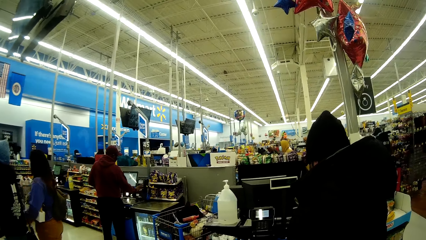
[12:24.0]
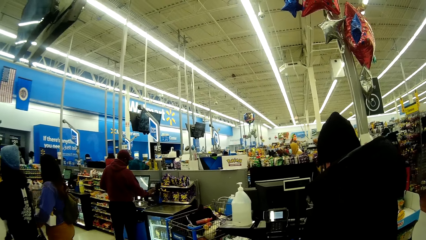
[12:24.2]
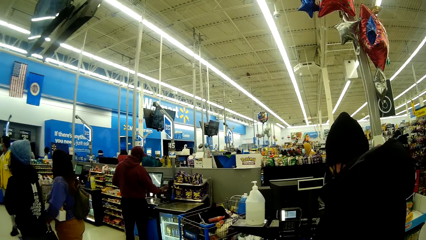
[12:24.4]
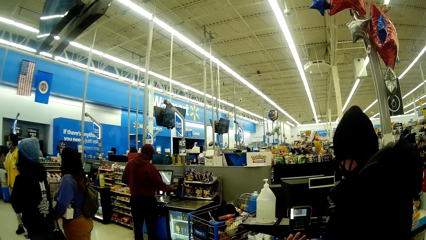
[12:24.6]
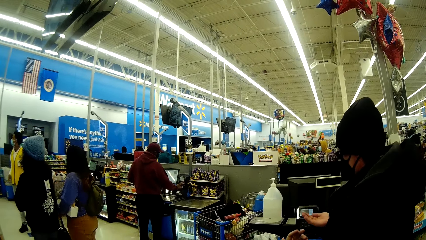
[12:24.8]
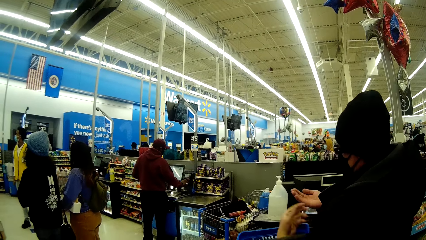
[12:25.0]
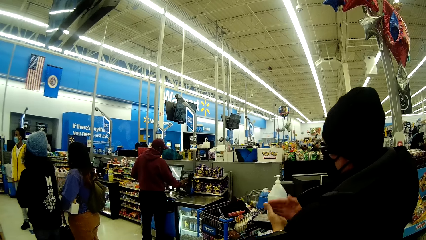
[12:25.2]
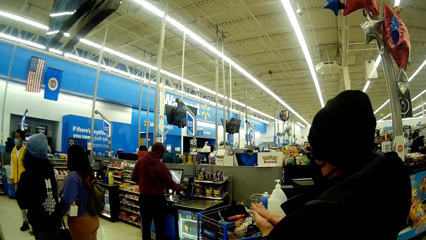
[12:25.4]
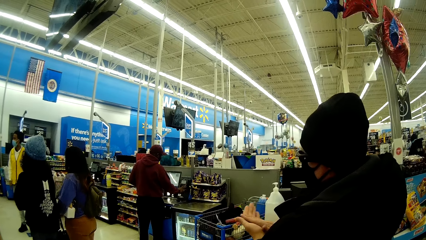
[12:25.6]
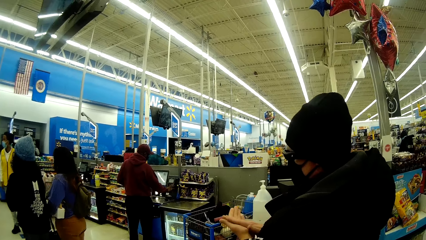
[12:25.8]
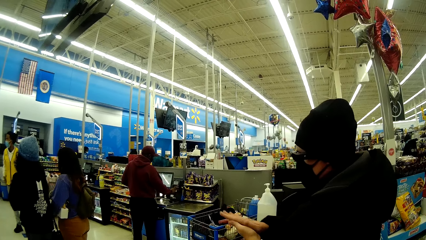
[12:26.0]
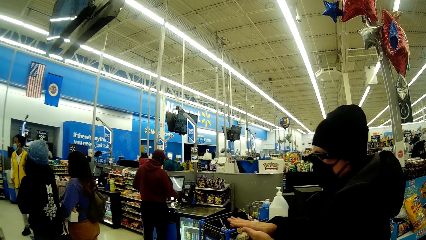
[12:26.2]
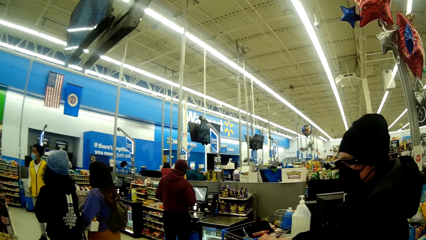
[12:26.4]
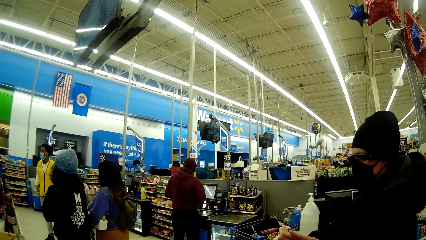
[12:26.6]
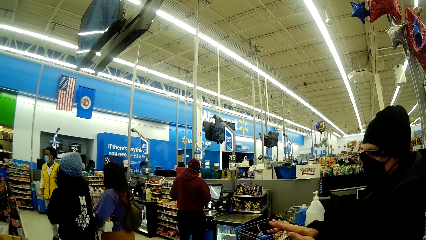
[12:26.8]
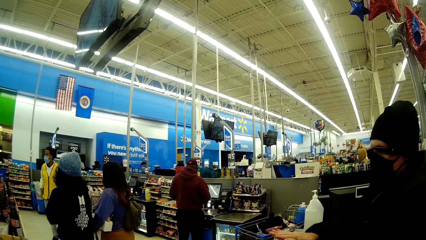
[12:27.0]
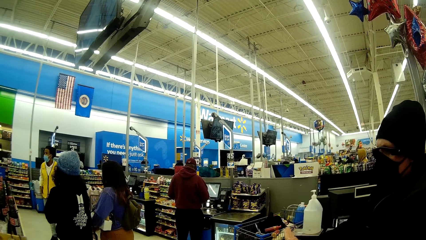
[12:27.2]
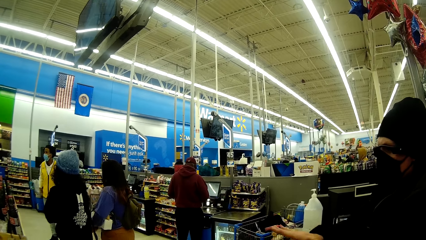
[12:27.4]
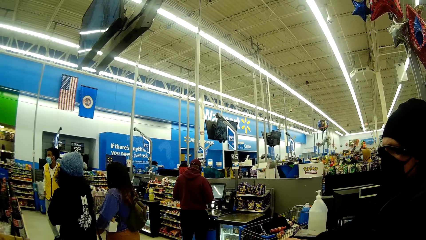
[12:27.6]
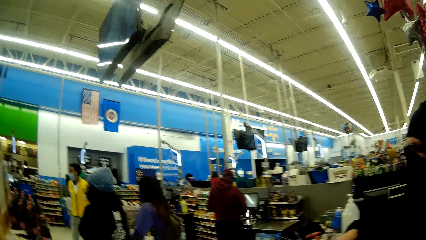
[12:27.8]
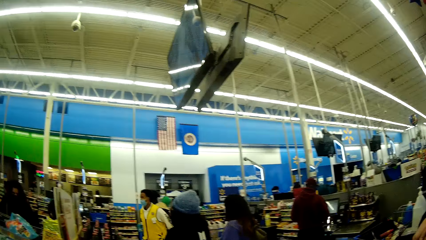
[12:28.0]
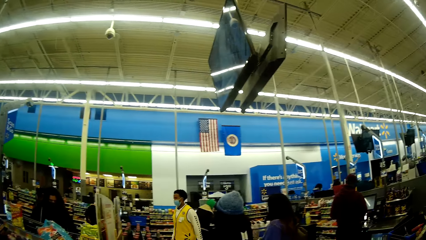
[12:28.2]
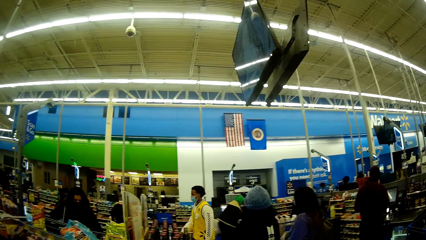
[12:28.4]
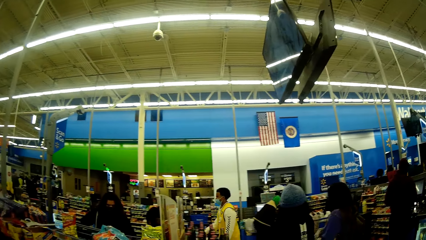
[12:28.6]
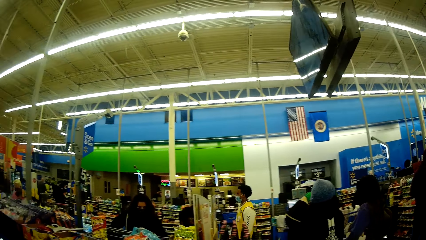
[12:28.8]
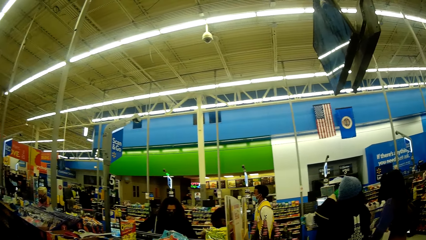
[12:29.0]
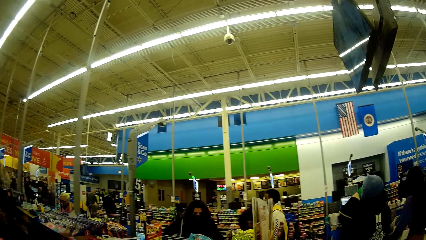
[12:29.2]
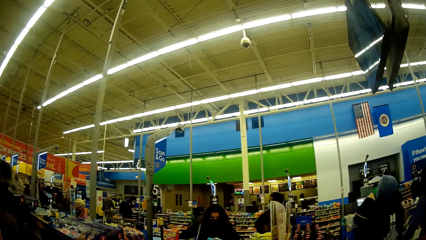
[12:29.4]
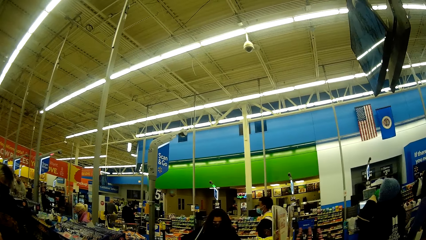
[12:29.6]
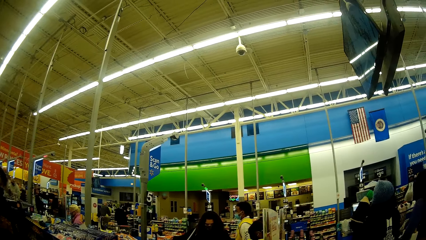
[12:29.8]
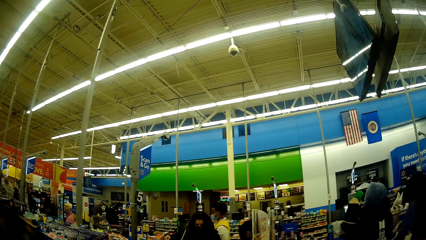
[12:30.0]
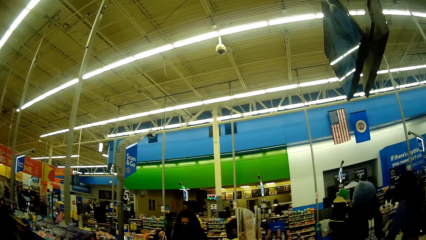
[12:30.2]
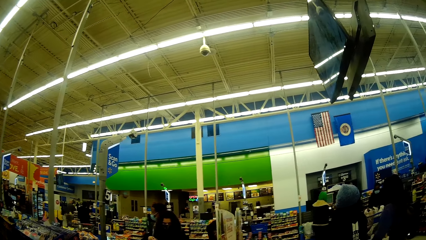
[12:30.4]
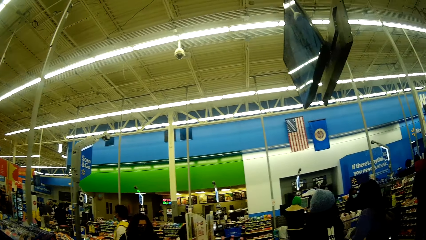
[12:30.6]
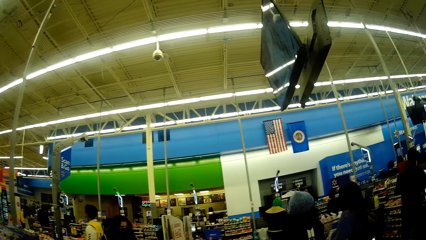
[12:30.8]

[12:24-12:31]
The woman rubs both her hands against each other.

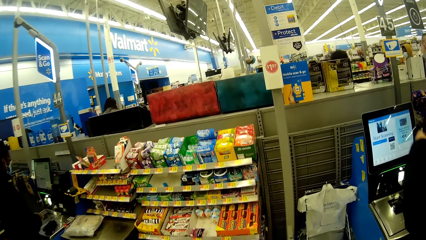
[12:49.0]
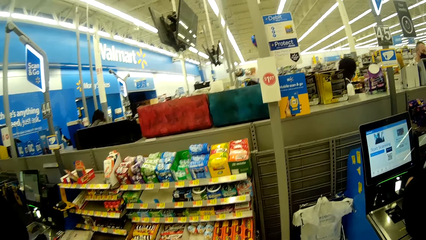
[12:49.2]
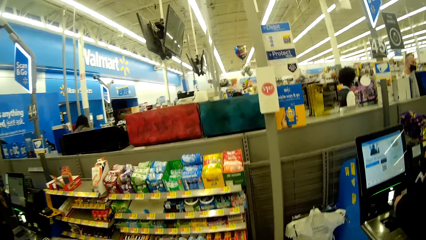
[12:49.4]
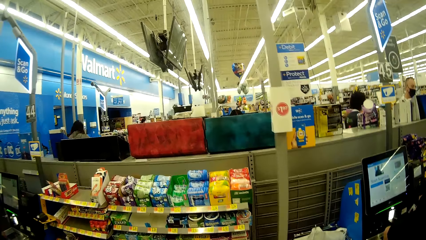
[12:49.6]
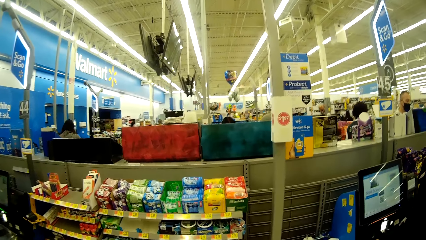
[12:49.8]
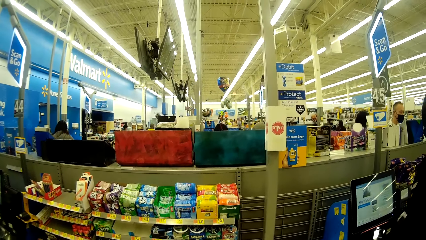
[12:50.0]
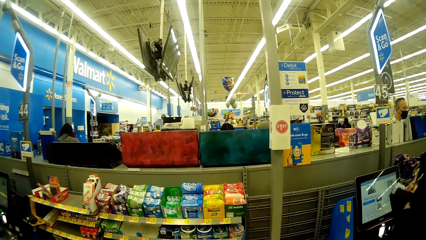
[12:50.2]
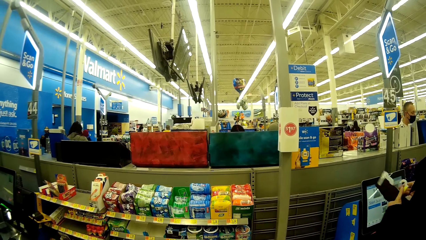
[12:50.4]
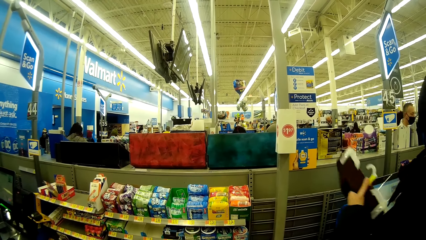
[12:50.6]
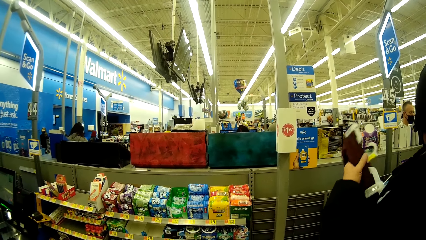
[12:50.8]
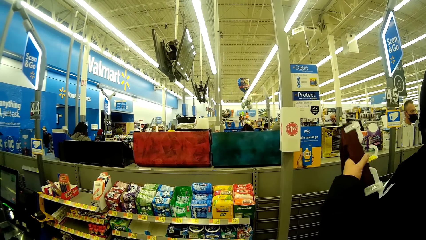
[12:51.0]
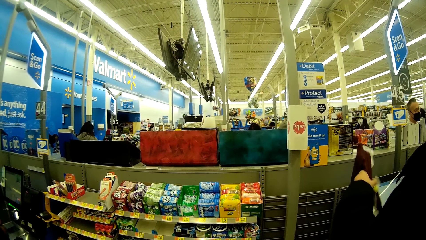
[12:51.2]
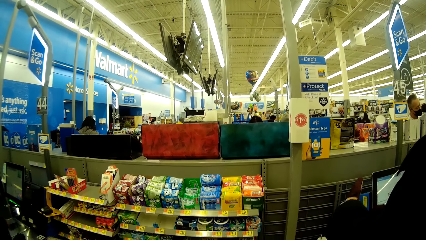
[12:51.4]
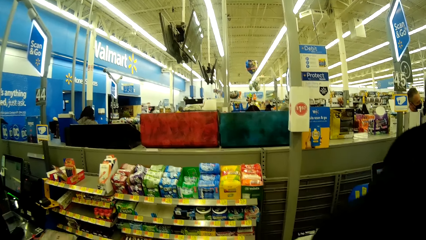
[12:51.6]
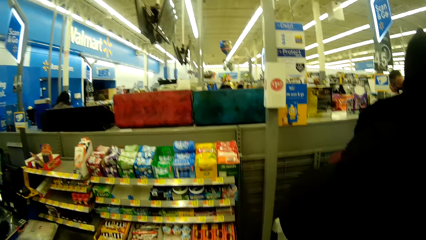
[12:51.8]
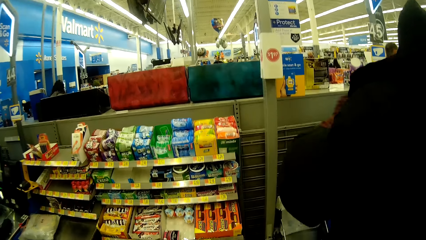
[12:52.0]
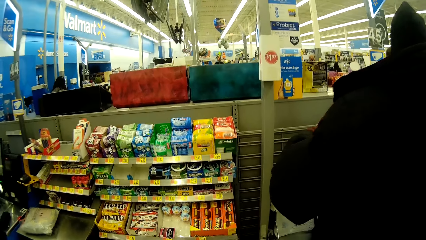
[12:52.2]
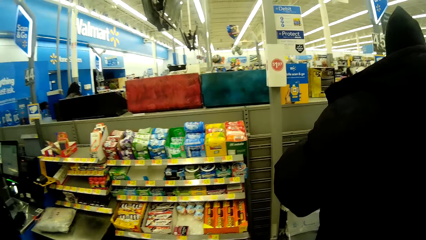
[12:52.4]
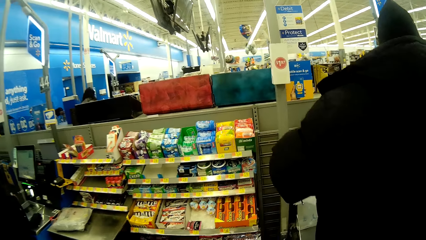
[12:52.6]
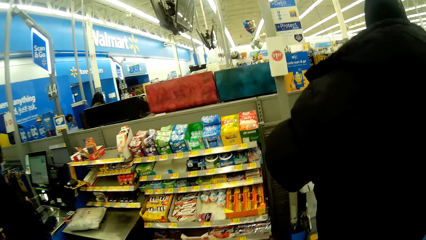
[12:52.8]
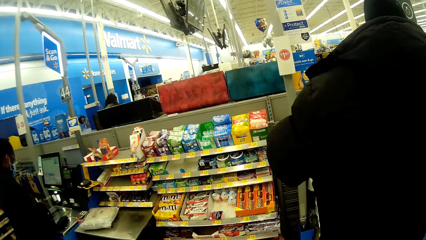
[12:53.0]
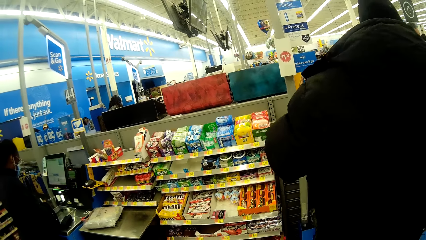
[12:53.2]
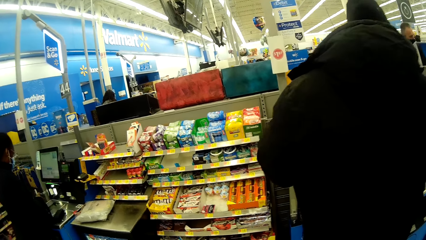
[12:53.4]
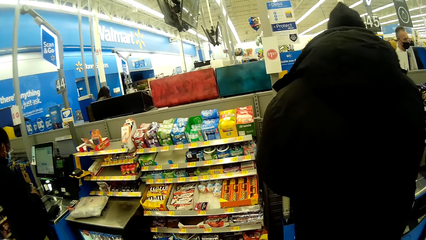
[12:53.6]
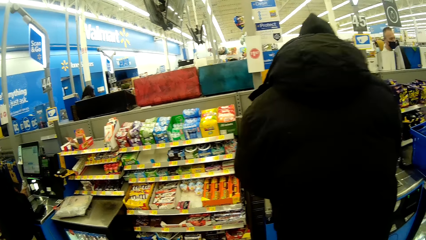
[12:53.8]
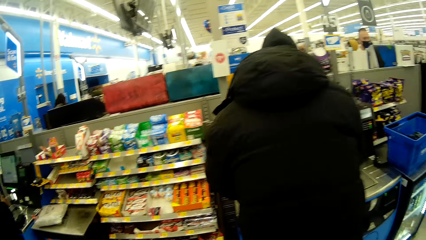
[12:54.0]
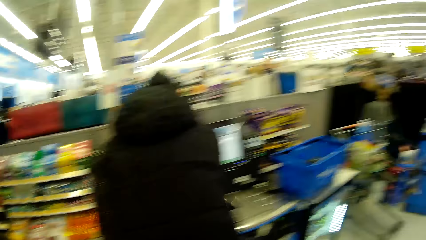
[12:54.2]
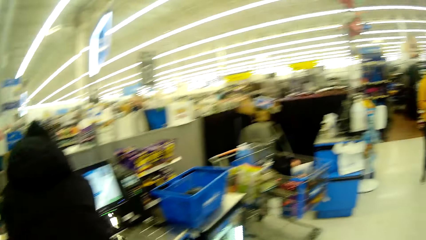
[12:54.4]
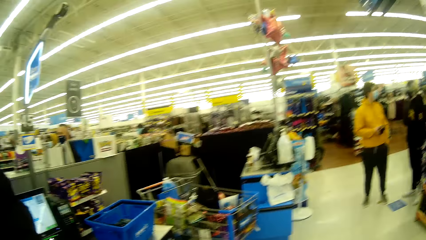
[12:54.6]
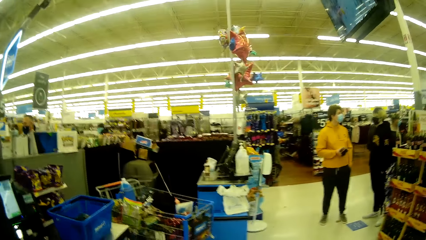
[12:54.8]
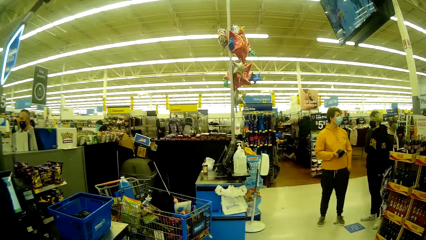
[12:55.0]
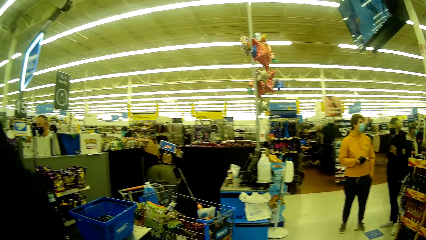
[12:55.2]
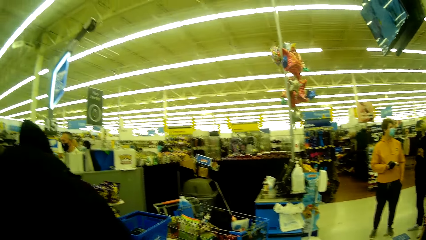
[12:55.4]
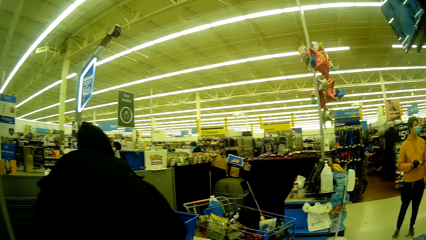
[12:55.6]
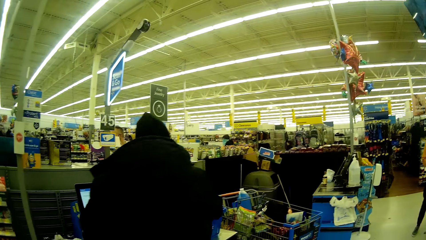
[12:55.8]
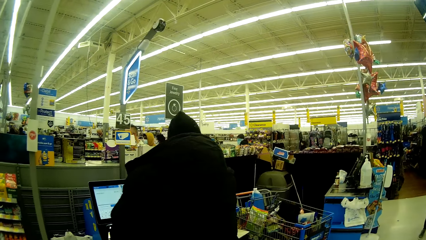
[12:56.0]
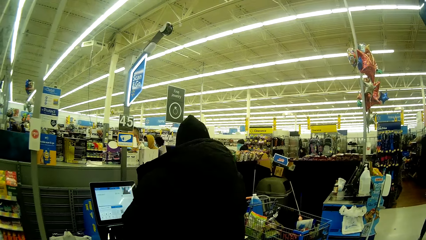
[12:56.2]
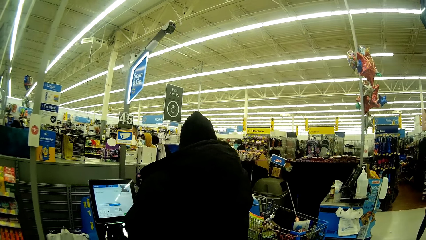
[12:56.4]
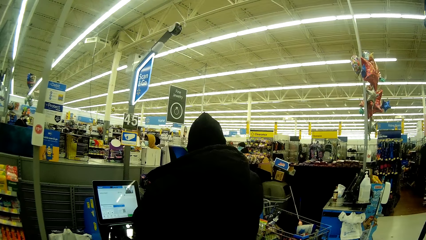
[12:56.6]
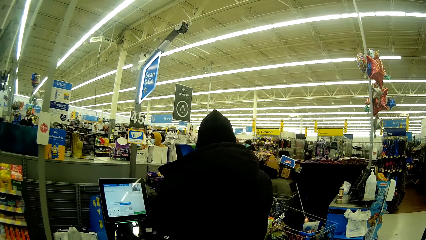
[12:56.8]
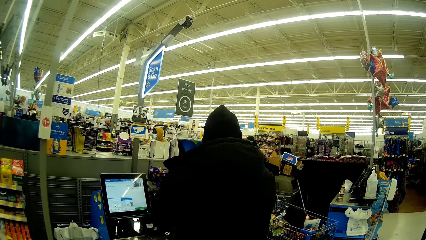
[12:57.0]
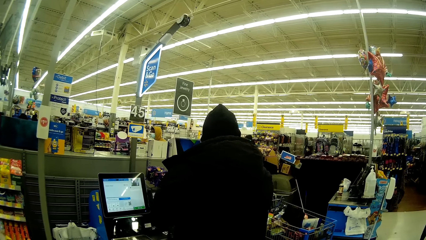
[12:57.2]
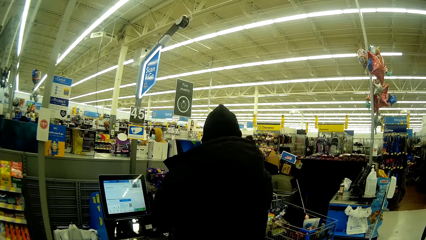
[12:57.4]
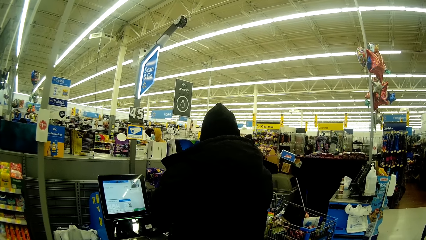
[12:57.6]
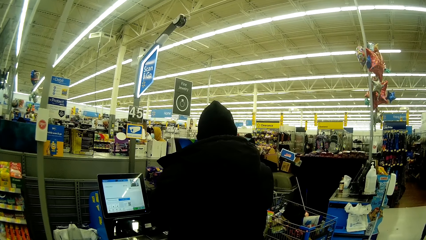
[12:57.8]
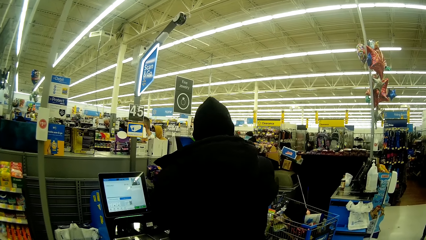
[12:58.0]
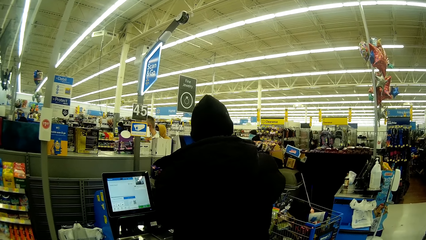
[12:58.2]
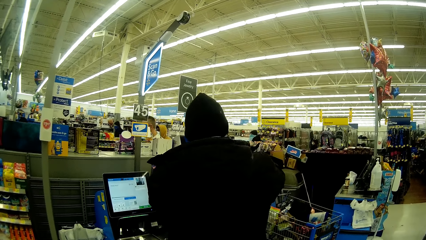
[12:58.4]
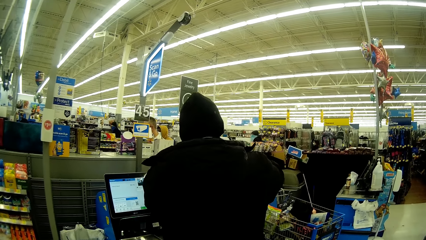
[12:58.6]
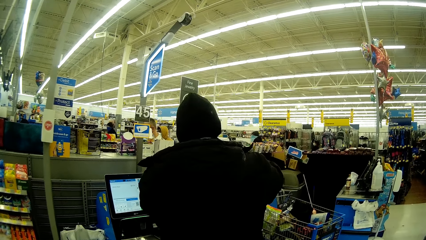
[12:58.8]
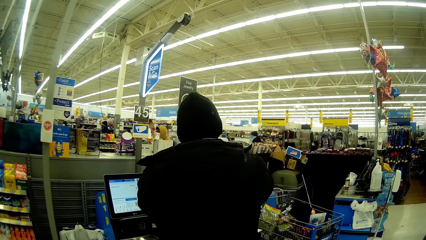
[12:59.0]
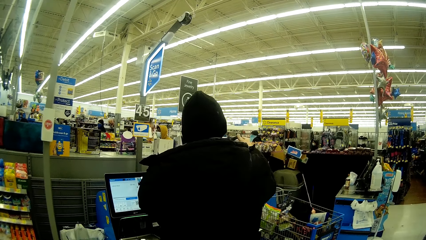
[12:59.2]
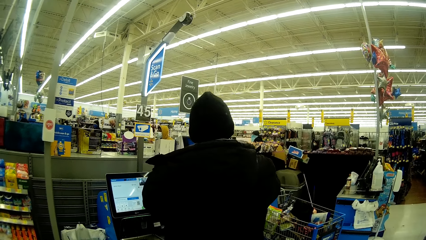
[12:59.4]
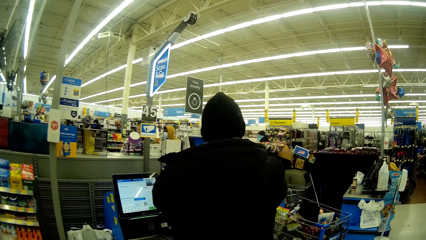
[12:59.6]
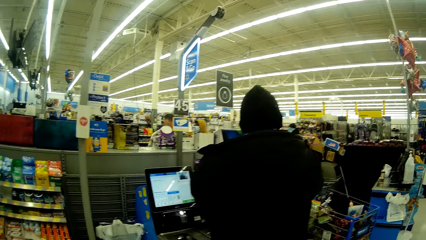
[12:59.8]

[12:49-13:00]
The woman scans a shirt with a machine. She passes the shirt from her right hand to her left hand. The camera wearer looks around the supermarket.
